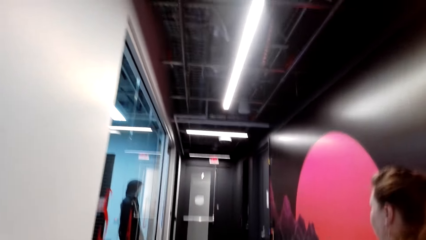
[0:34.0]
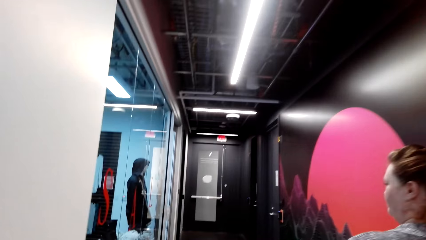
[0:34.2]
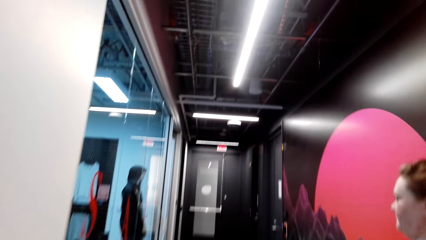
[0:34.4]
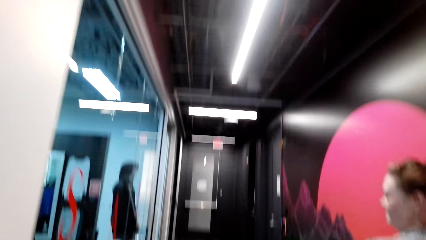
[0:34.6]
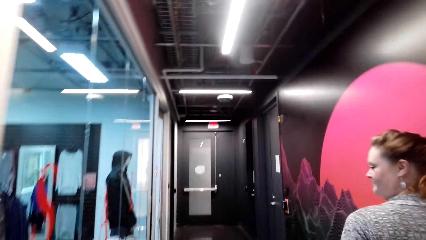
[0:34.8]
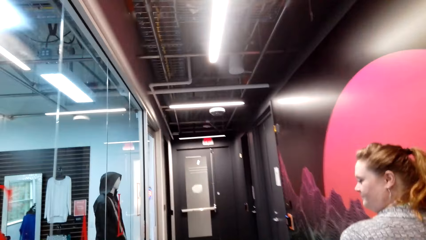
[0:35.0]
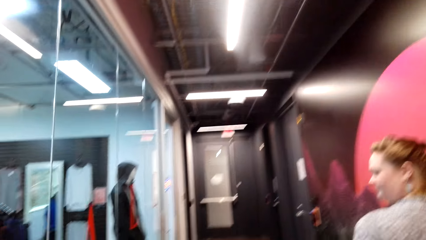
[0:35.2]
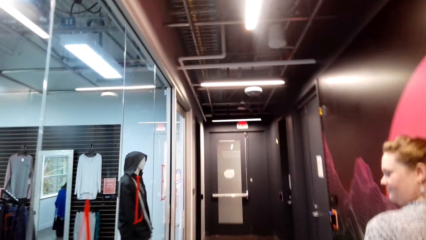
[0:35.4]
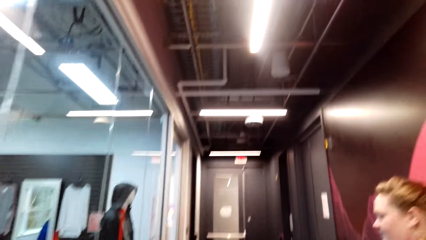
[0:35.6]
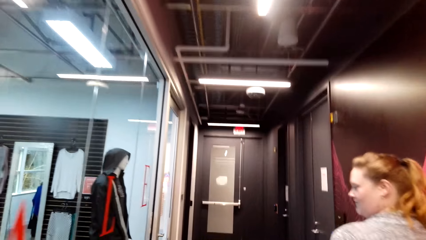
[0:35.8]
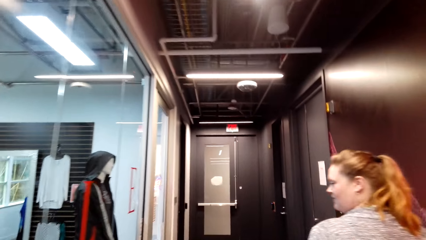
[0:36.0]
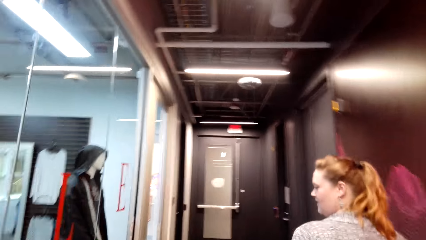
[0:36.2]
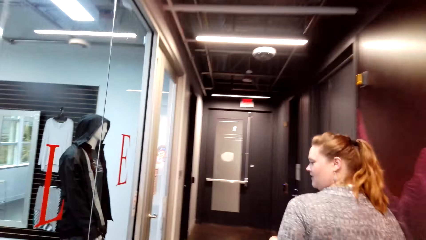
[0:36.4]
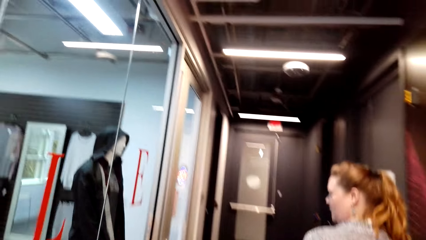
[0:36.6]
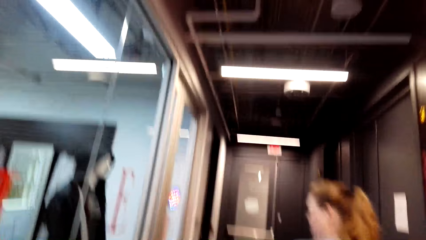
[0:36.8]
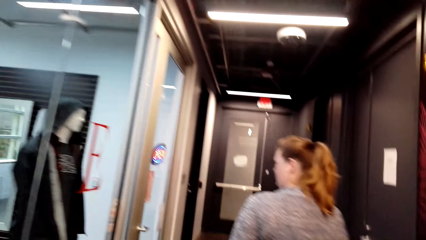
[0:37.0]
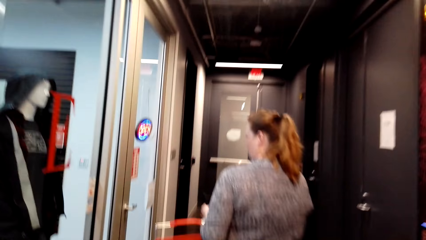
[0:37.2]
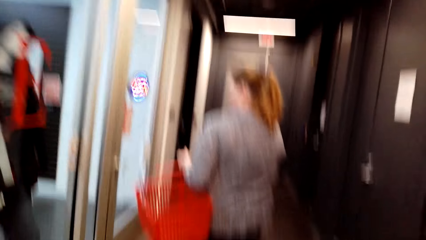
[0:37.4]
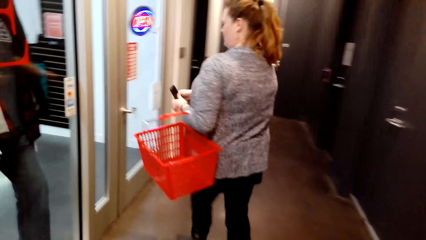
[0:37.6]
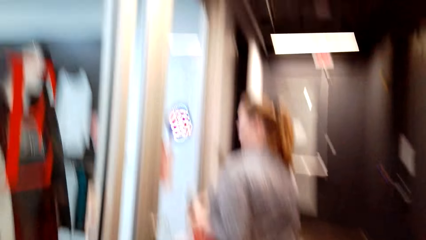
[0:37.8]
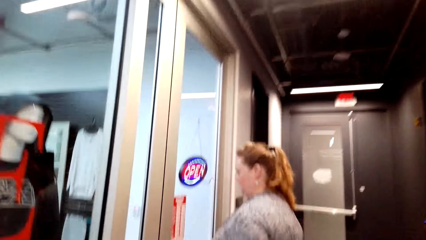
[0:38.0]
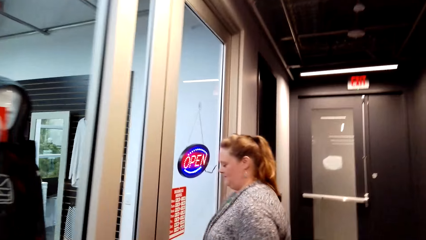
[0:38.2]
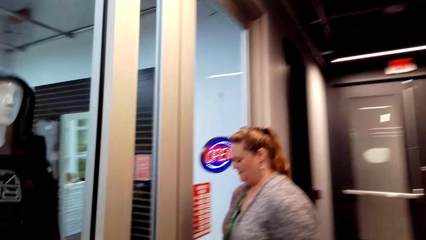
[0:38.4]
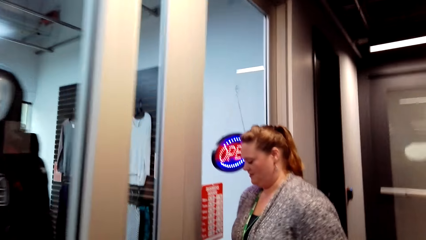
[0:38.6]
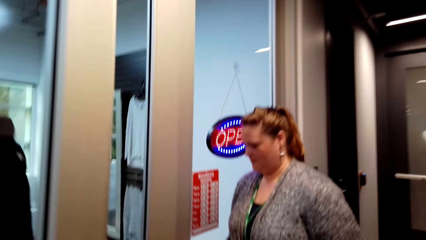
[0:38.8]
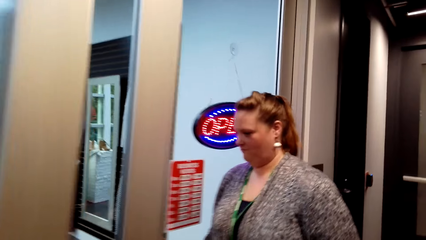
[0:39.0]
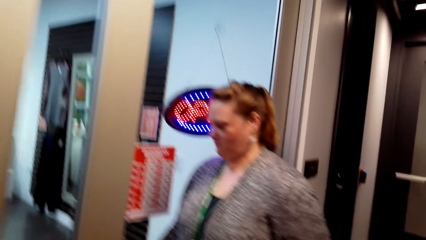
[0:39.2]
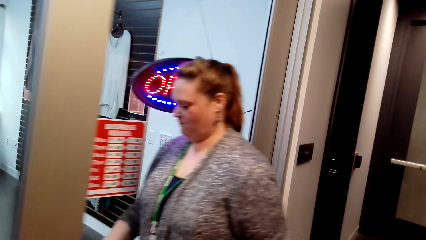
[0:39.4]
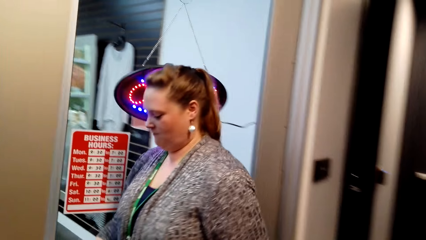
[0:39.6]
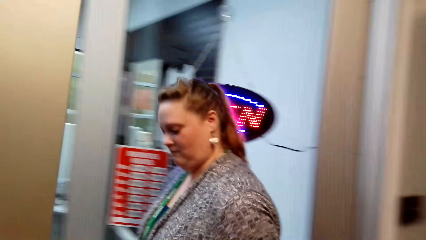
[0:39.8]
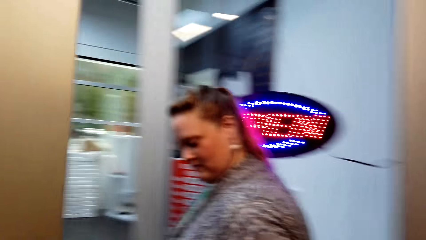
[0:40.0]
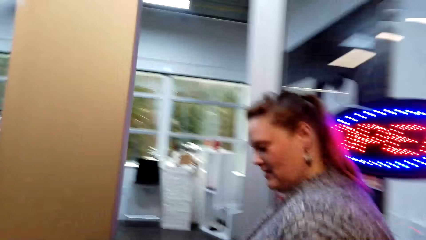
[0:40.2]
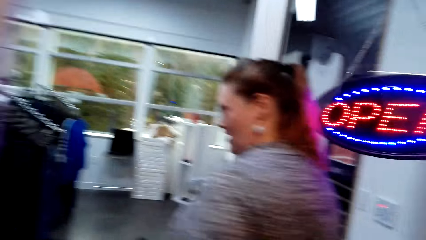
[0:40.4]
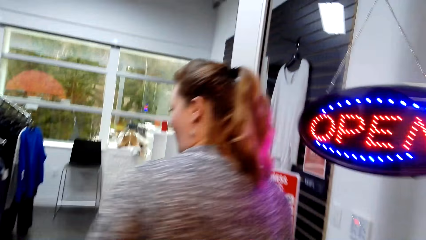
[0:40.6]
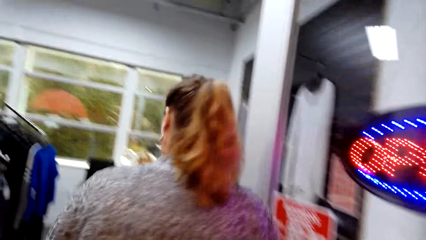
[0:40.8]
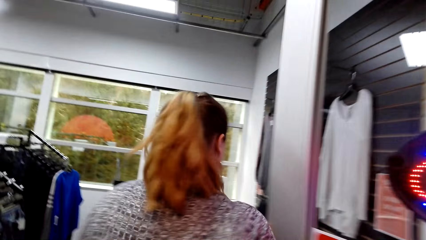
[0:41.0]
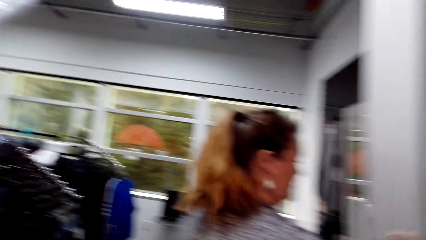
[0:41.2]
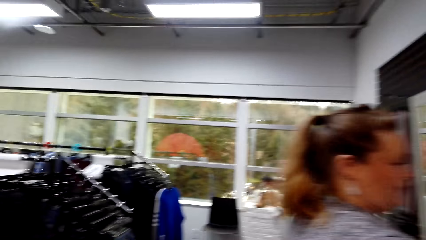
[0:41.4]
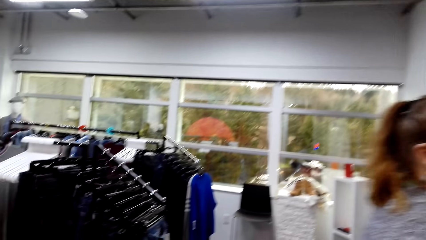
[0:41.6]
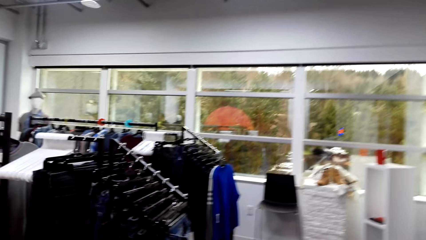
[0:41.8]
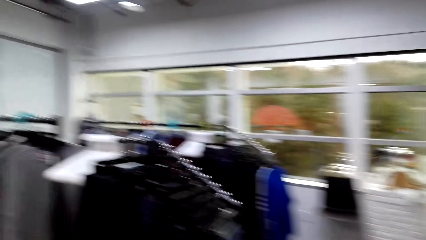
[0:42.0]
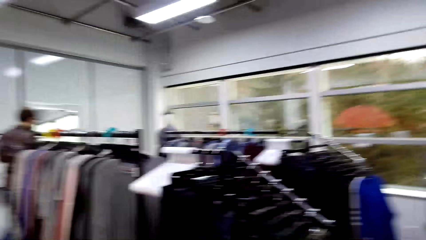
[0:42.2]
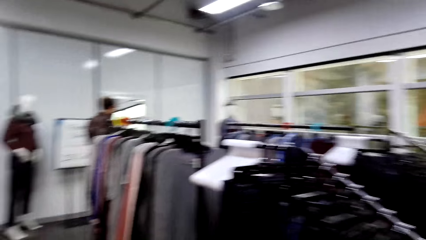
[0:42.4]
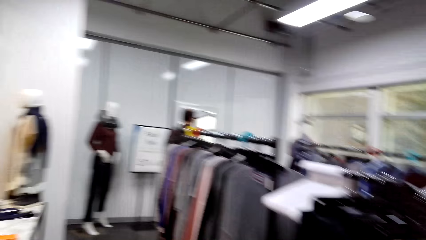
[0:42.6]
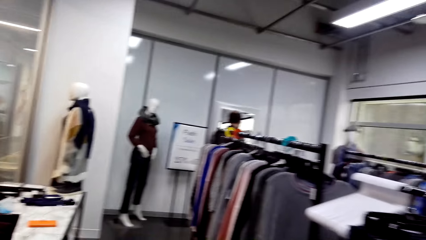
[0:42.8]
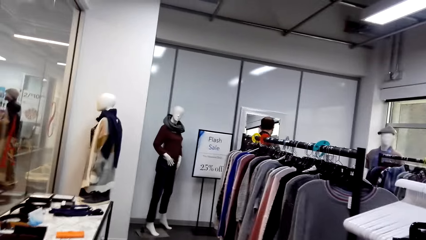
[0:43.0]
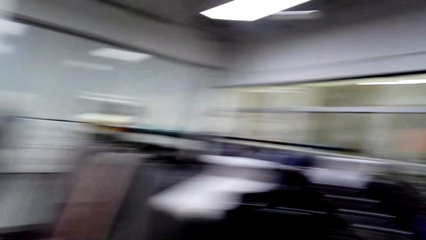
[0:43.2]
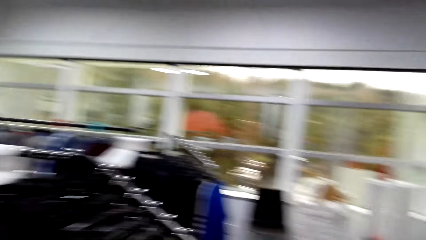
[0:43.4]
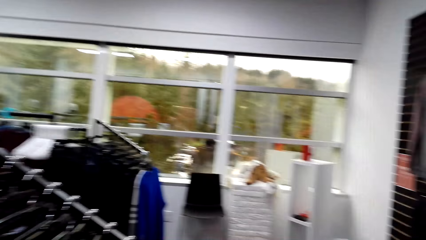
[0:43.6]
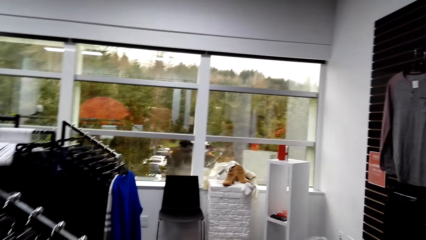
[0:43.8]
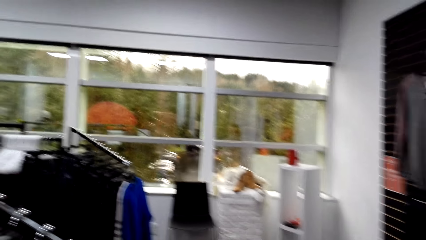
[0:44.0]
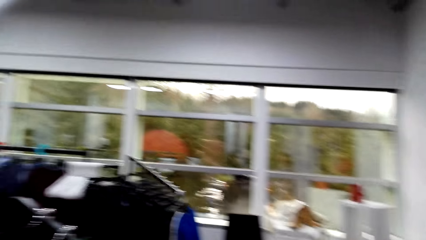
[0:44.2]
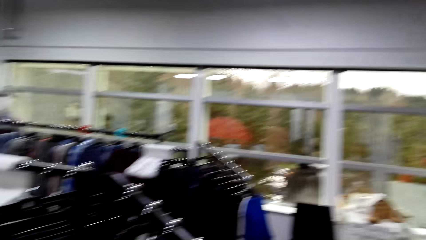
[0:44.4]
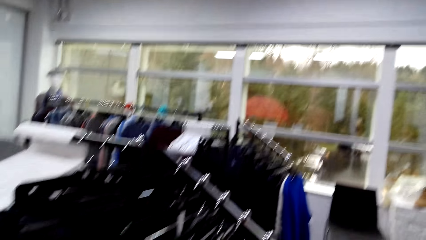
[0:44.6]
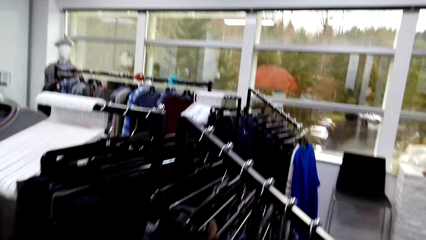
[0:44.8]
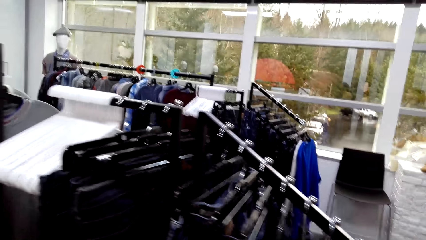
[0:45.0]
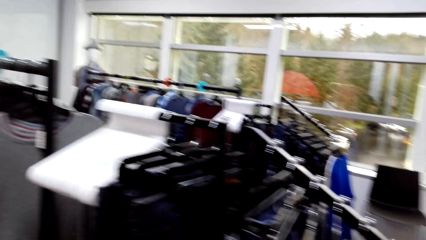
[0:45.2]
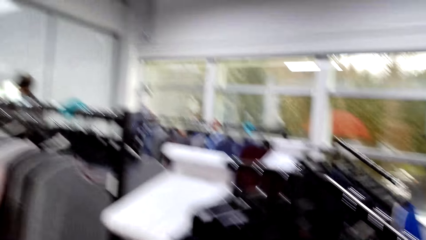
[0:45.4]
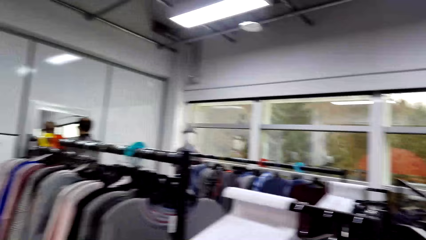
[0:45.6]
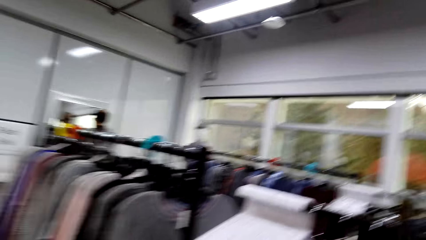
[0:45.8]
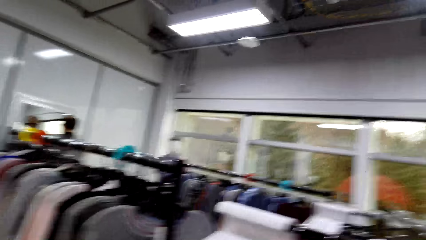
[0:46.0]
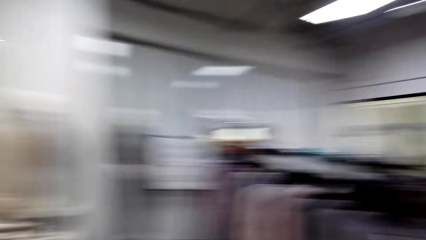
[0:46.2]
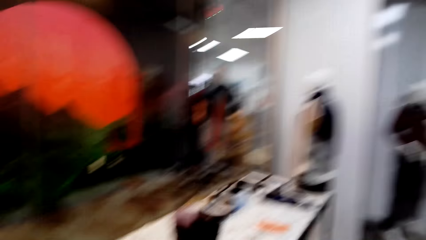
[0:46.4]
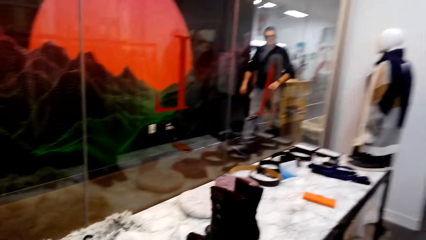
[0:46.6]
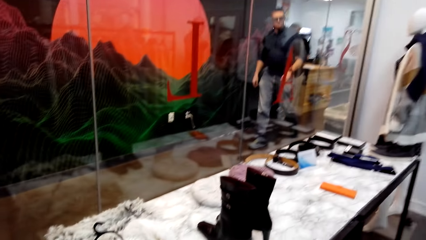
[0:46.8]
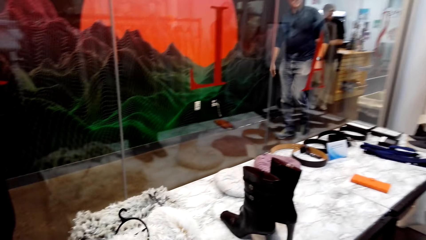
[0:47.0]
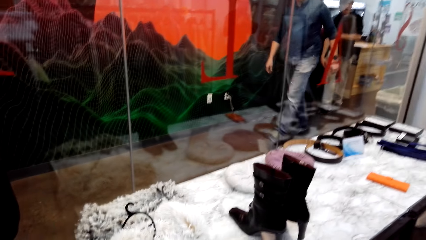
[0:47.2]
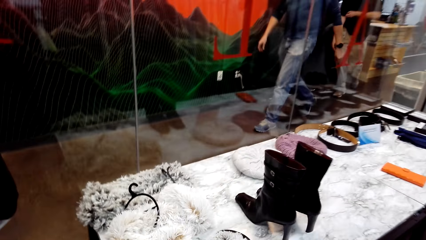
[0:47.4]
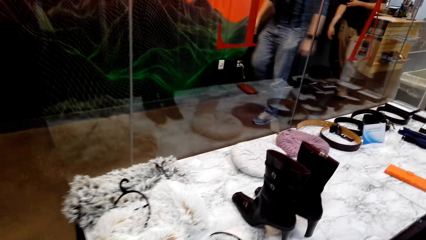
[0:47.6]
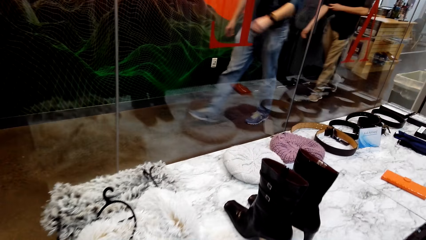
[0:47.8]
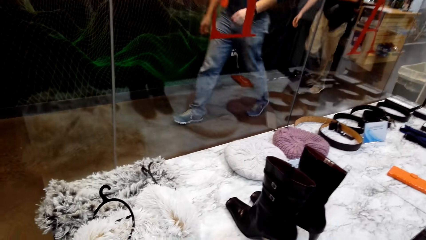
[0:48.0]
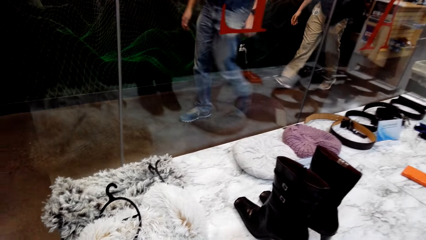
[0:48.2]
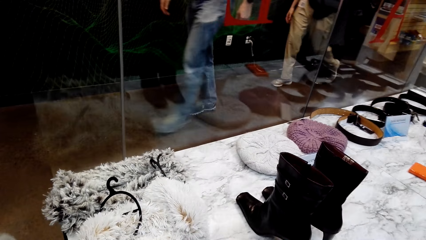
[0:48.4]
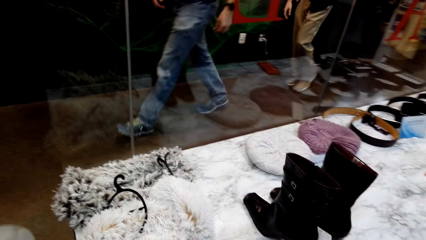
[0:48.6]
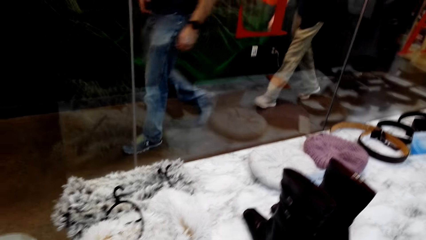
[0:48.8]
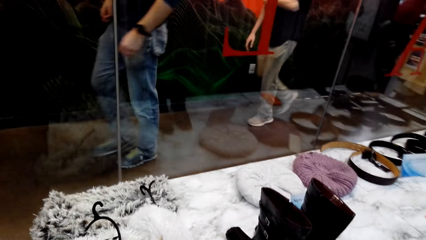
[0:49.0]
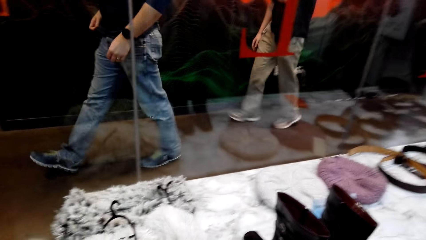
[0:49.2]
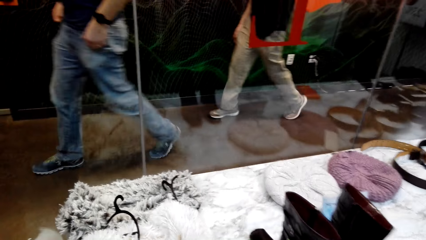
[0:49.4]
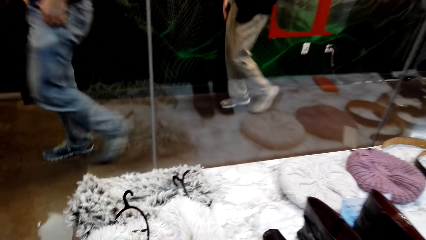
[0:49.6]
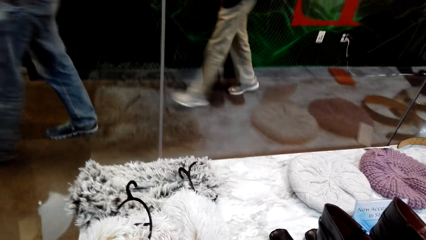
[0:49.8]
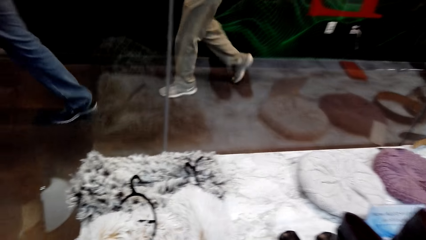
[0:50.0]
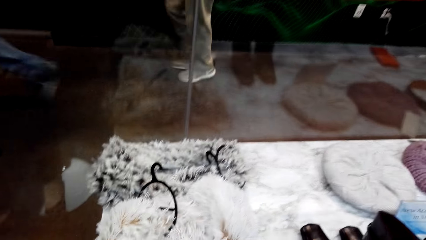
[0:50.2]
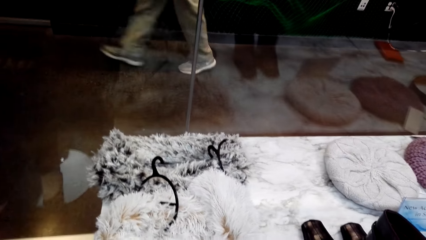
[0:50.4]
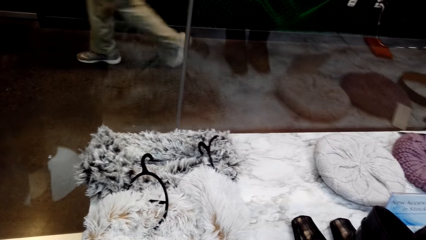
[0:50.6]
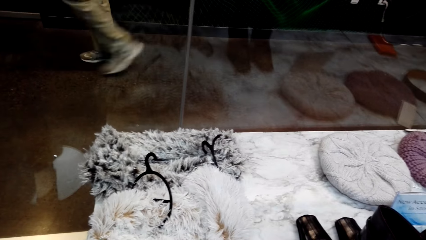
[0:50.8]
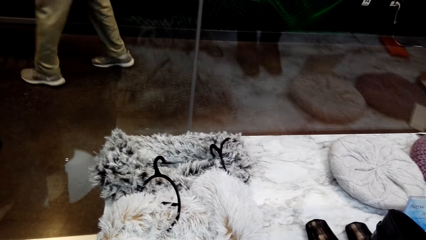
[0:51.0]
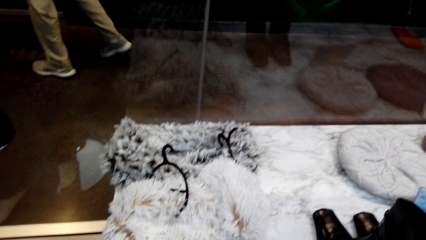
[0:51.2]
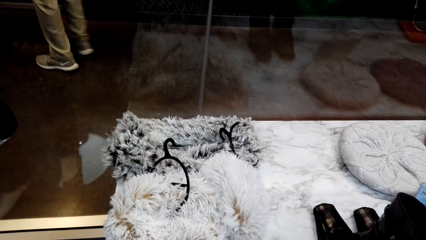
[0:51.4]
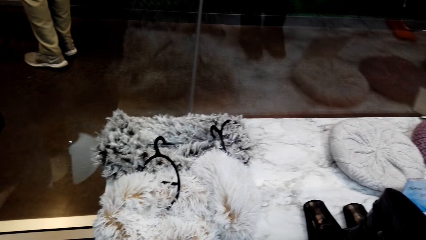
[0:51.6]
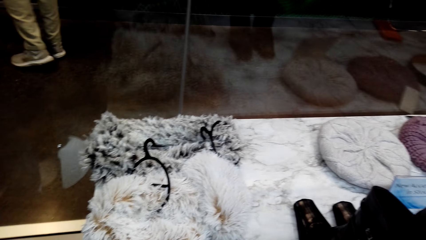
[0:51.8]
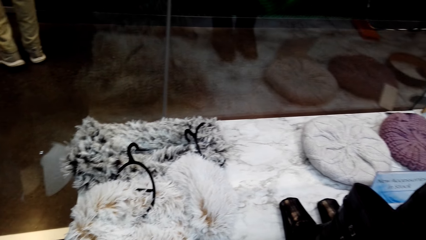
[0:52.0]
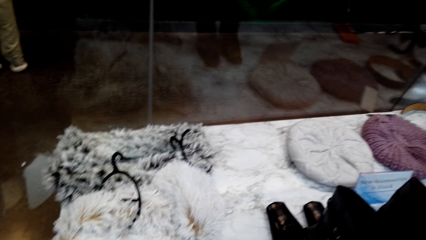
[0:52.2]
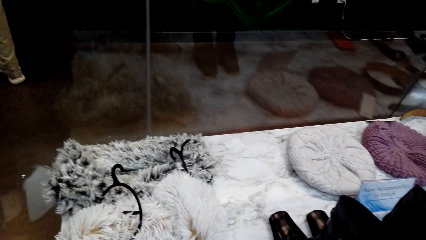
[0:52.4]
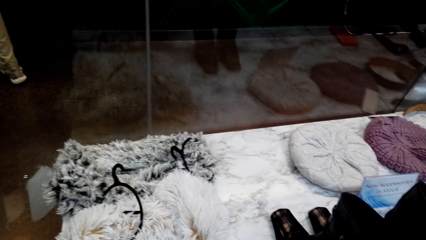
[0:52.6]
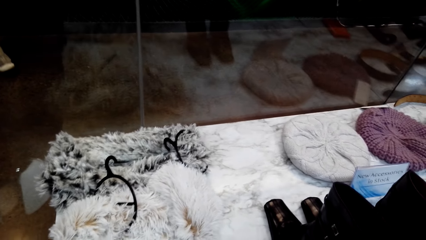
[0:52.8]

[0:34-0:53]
A woman opens the door of the clothing store. The camera wearer enters the clothing store. They look around the clothing store. They look at the display.
